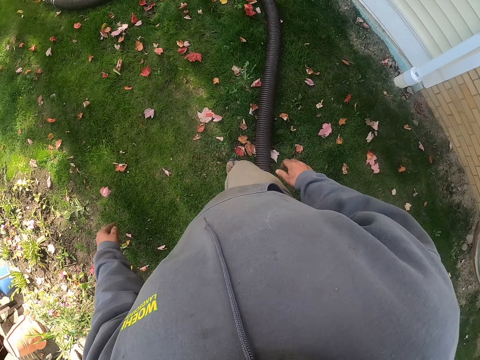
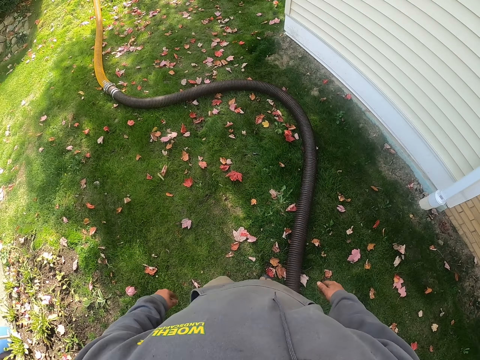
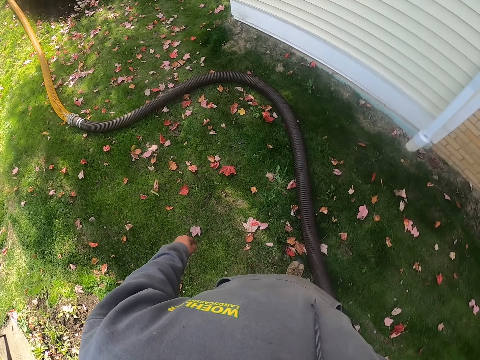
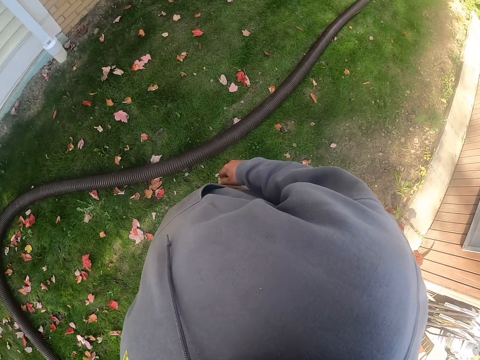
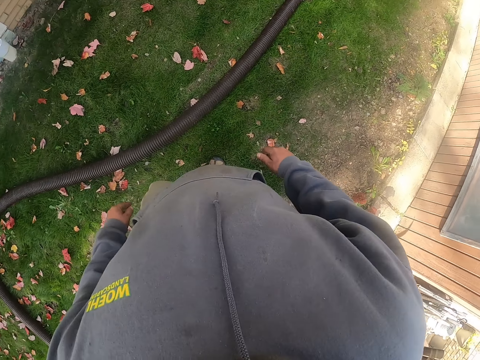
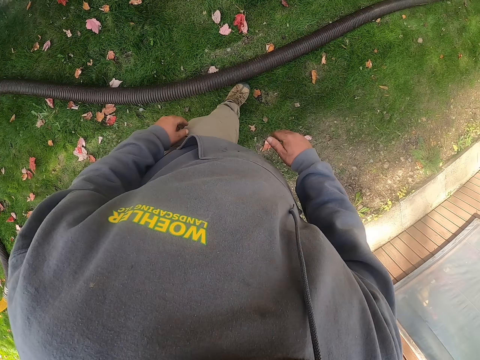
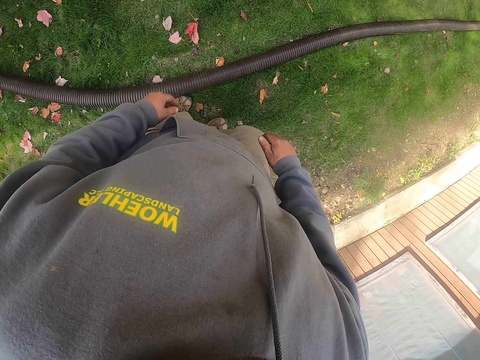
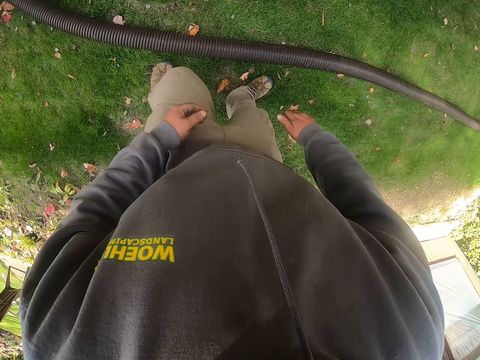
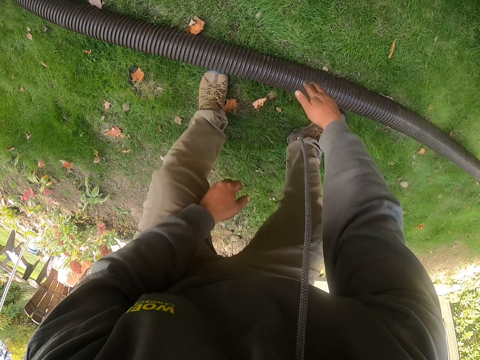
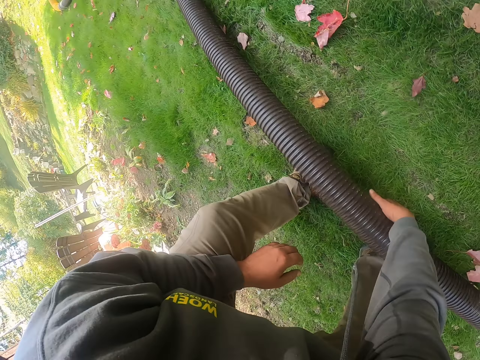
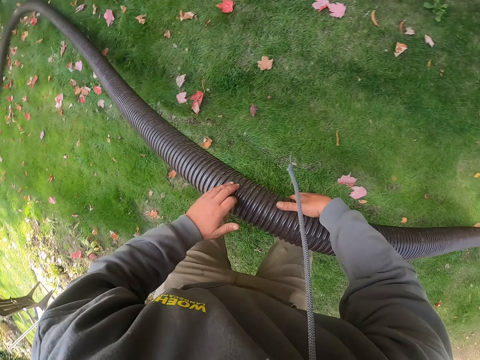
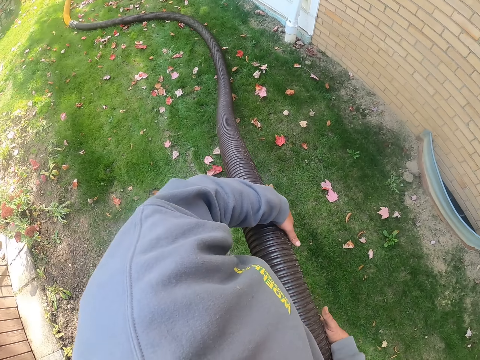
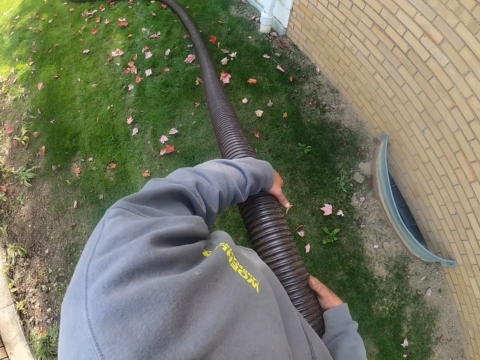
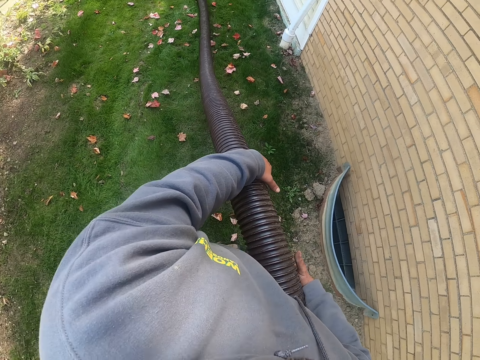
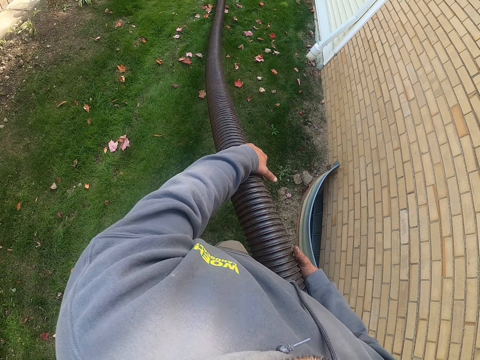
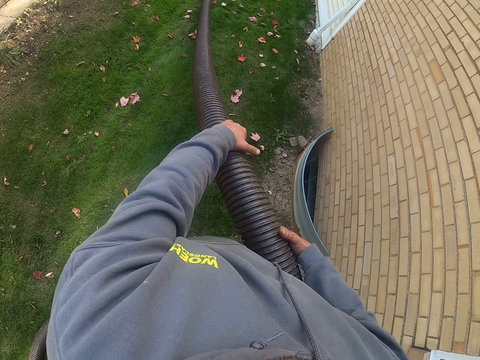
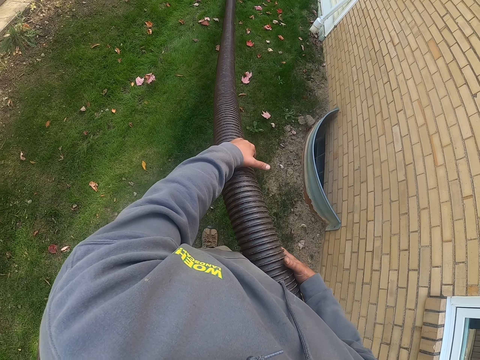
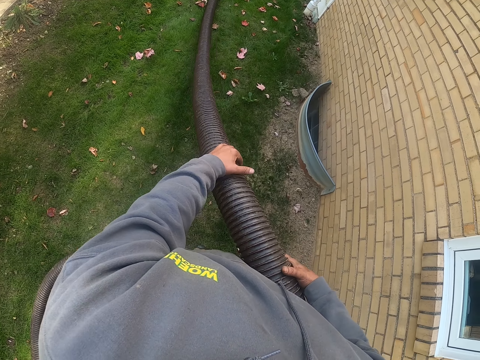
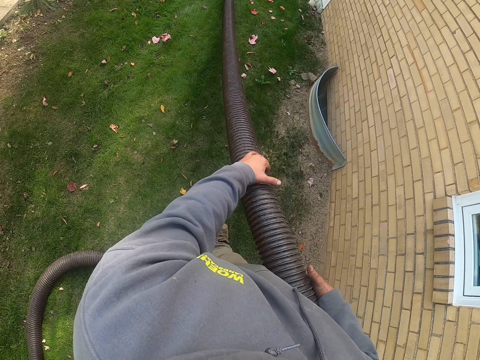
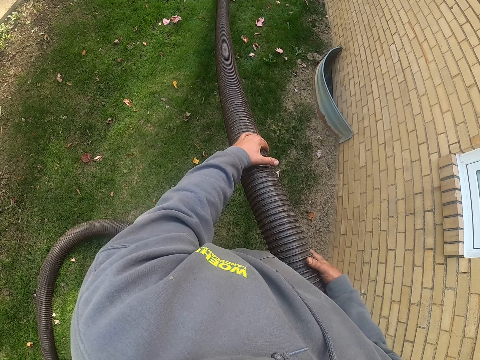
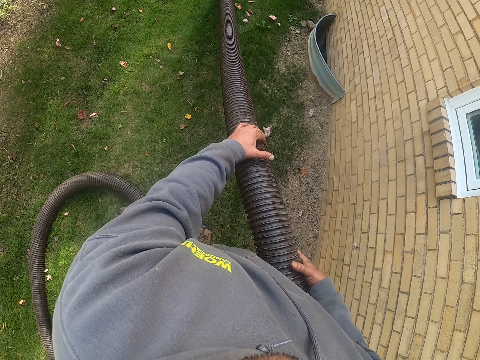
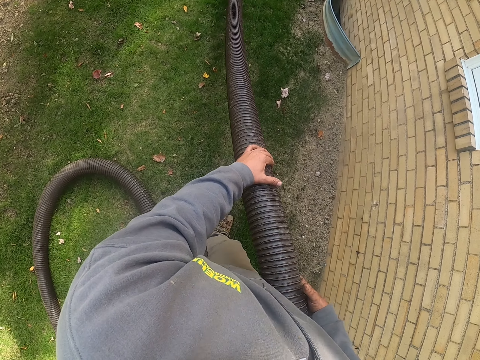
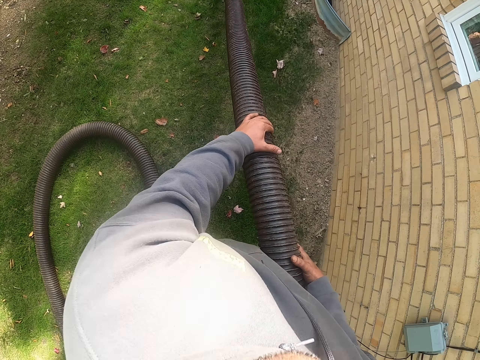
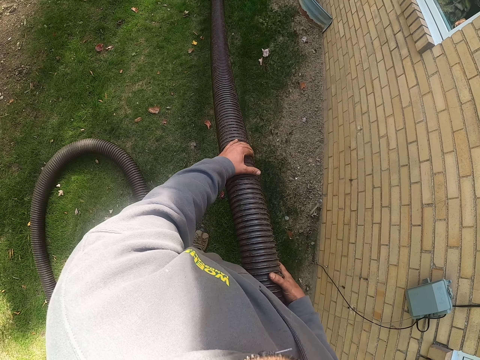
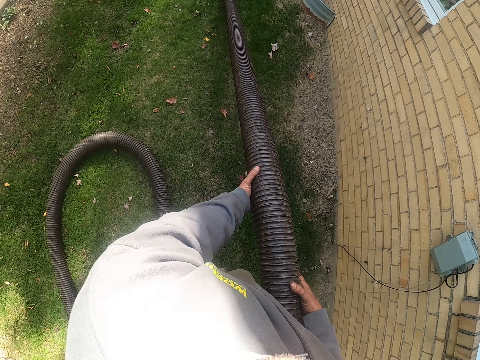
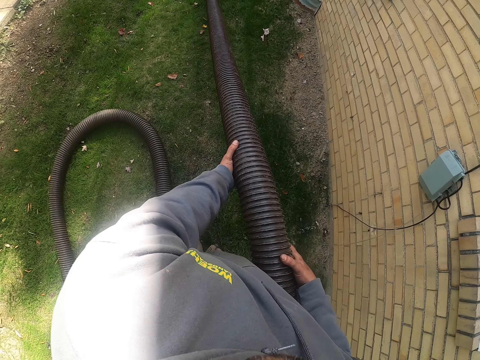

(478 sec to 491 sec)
The camera wearer stops. He picks up the pipe with his right hand. He drags the pipe.

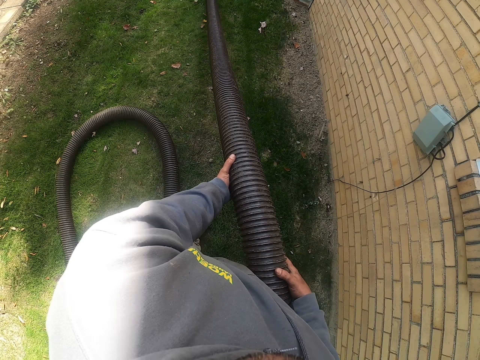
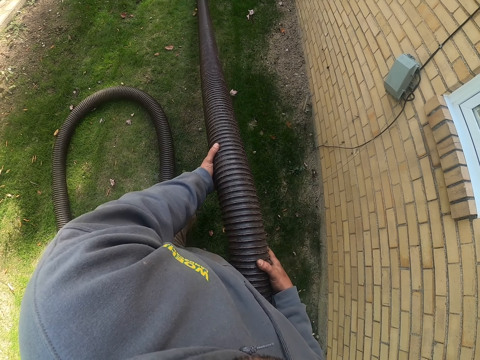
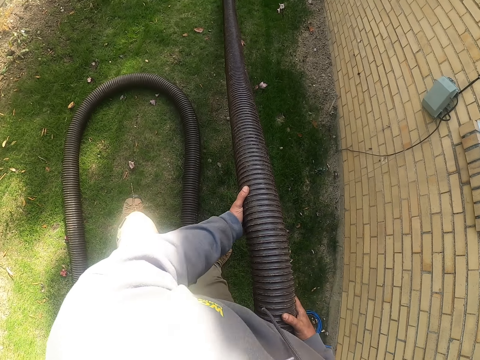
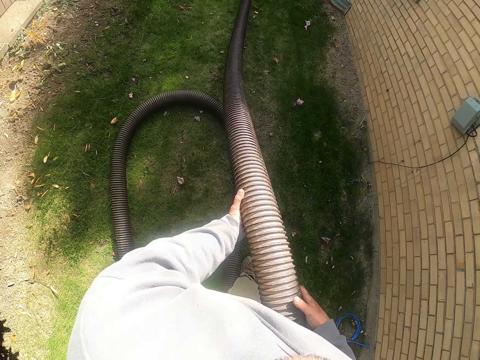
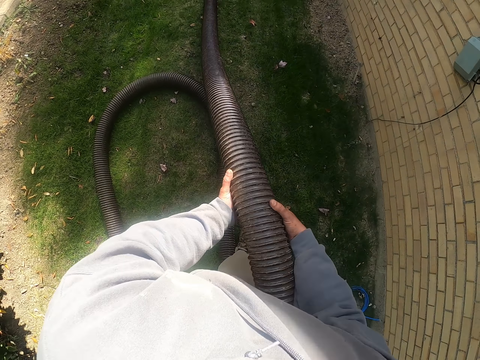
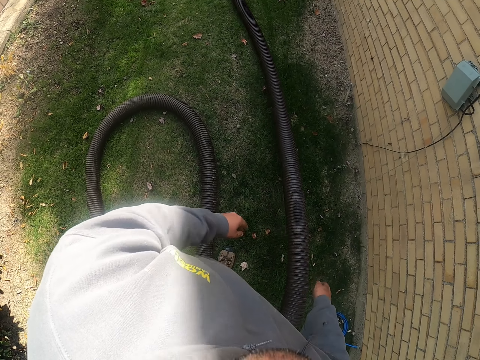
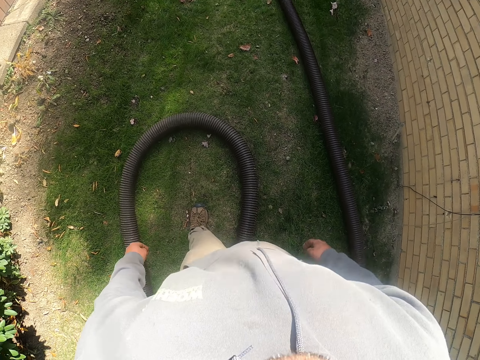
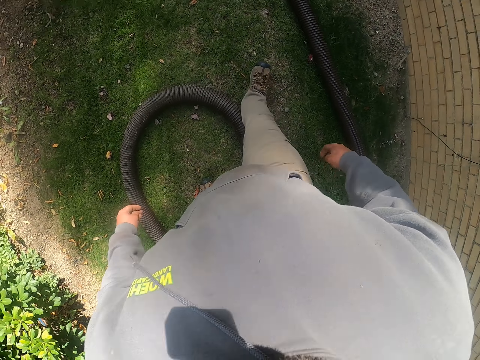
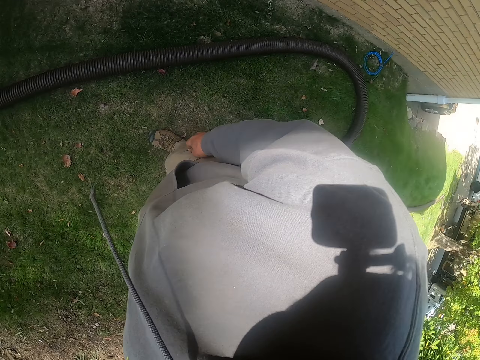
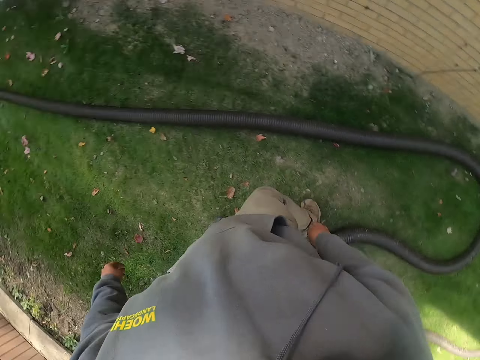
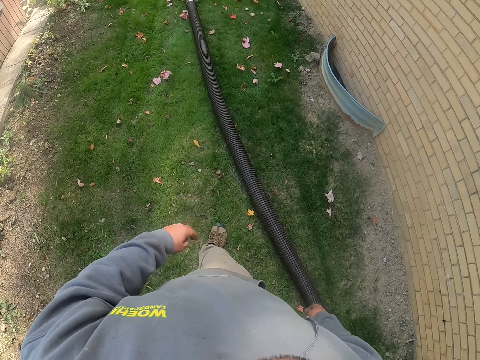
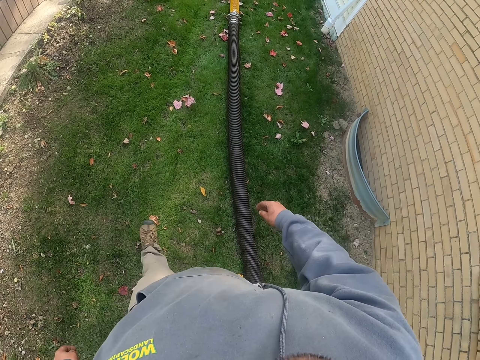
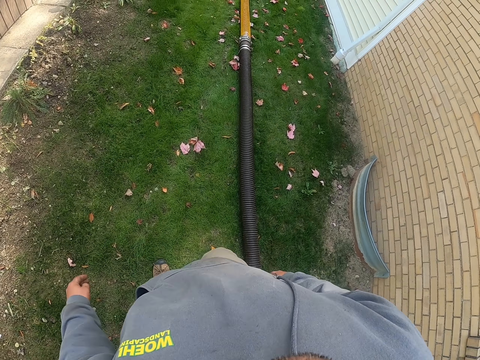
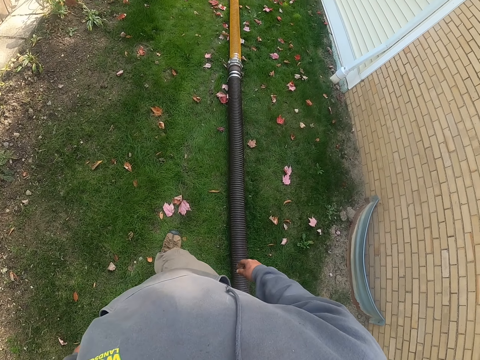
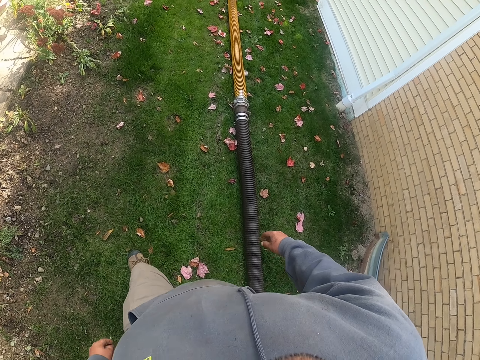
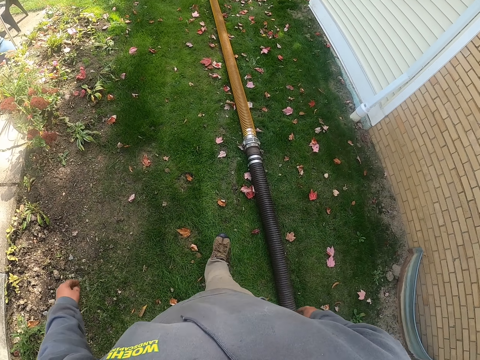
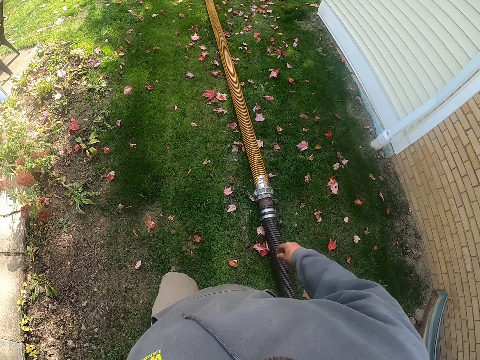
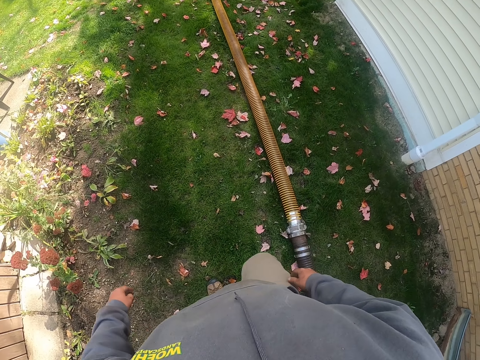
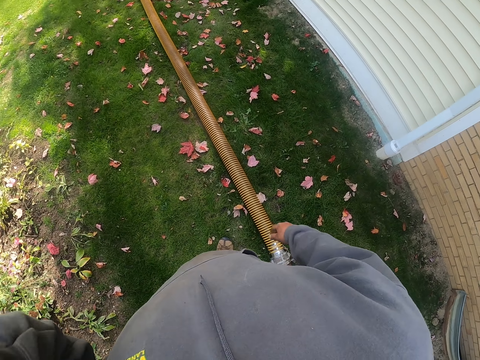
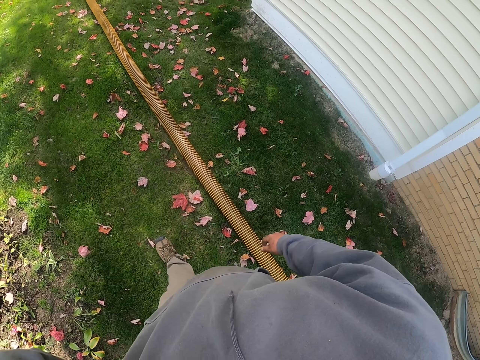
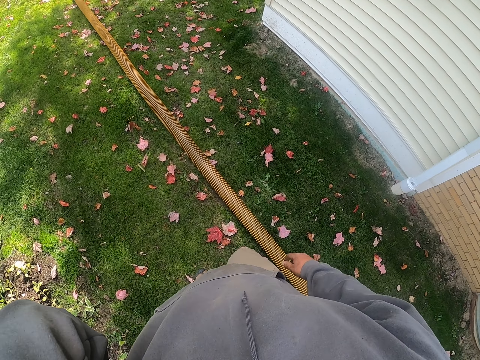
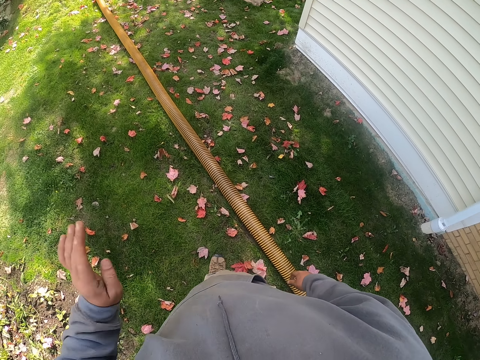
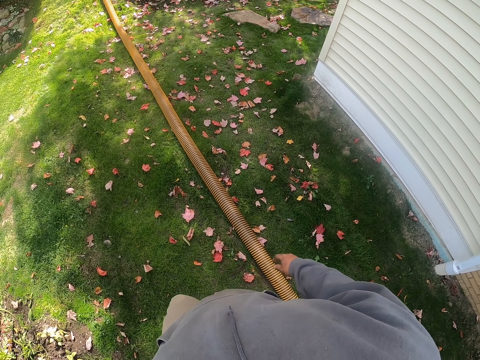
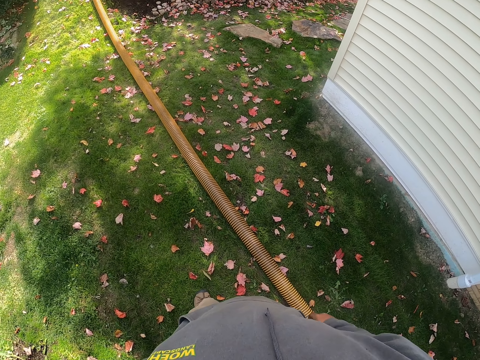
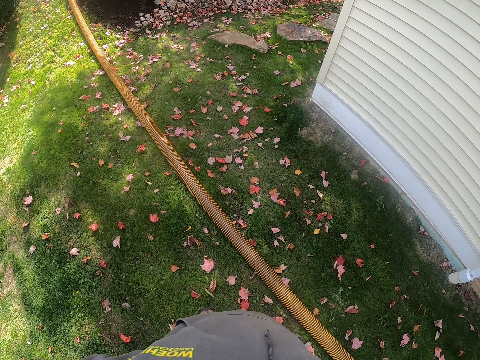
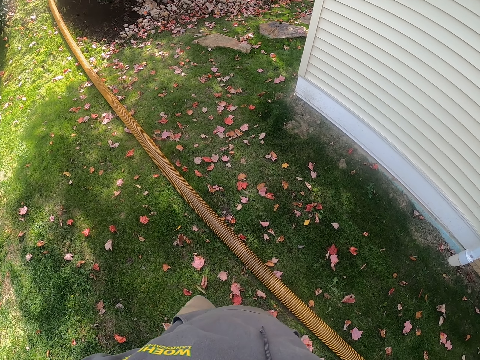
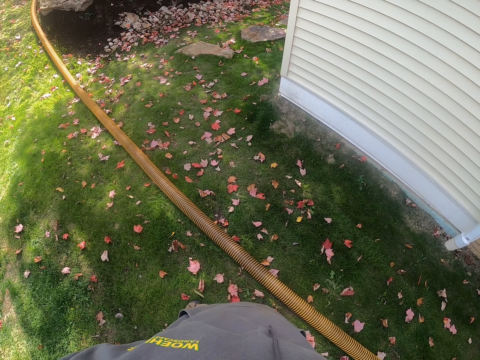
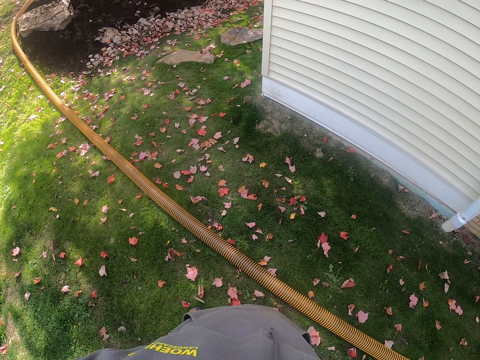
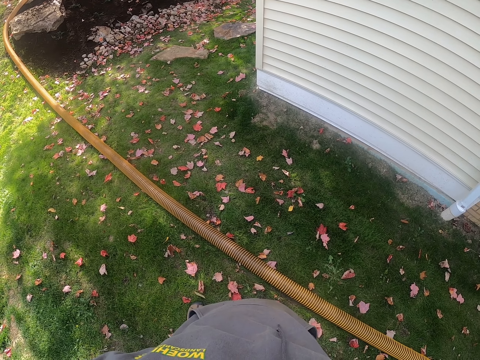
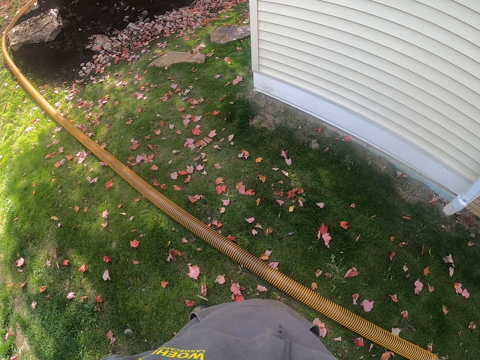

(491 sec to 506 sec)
The camera wearer drops the pipe on the ground. He walks on grass. He adjusts the camera with his left hand. He stands near a house and looks around.
